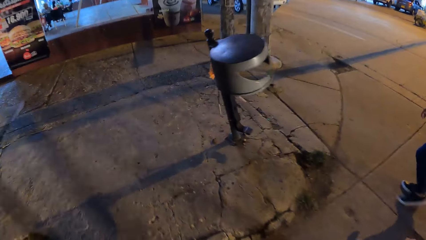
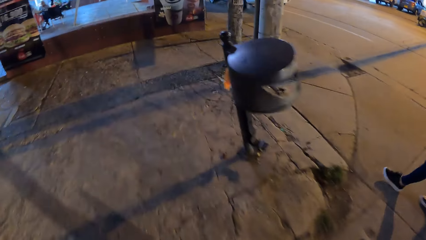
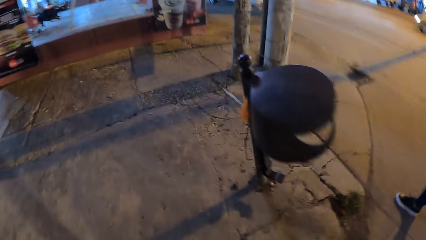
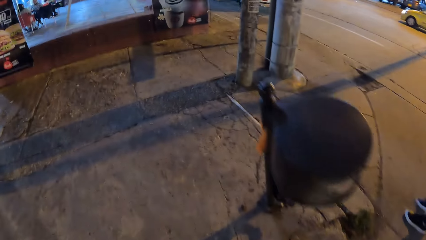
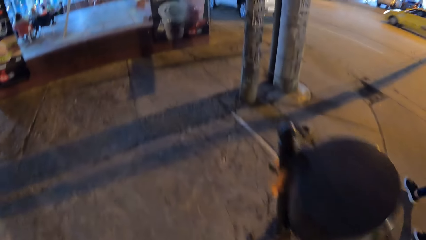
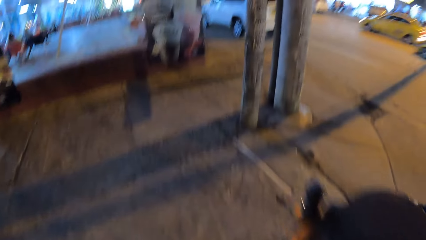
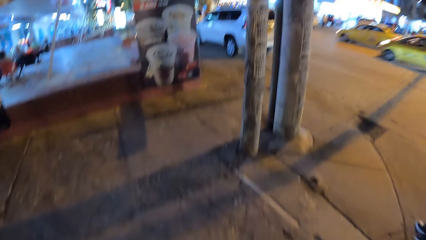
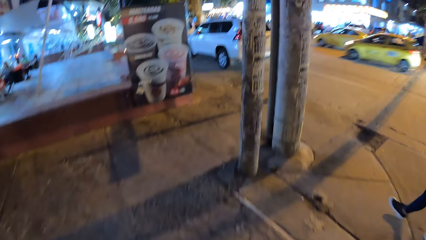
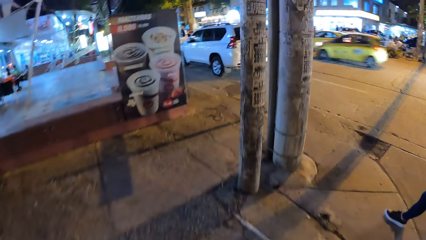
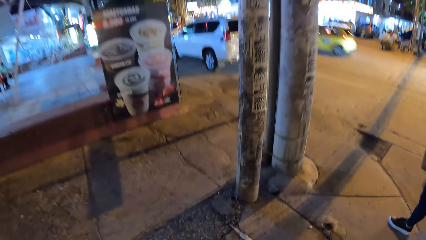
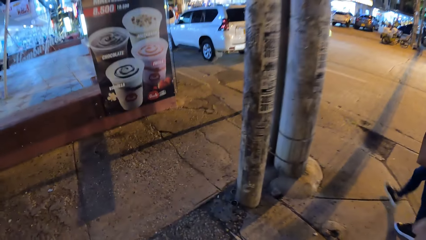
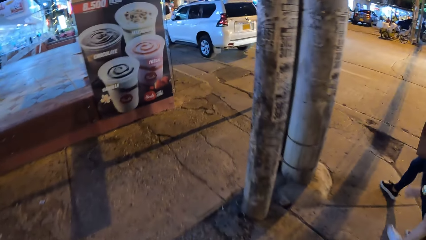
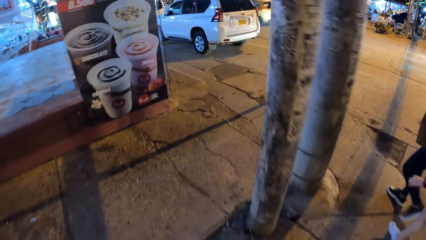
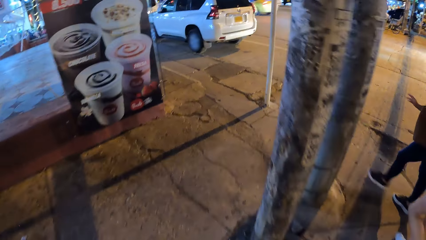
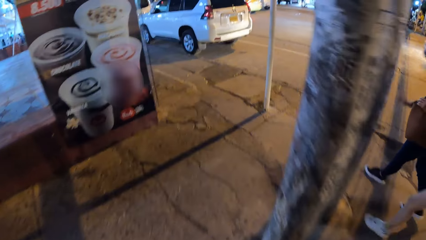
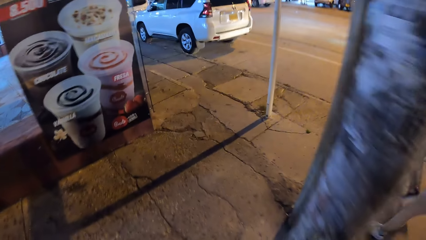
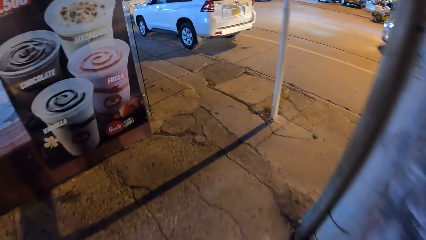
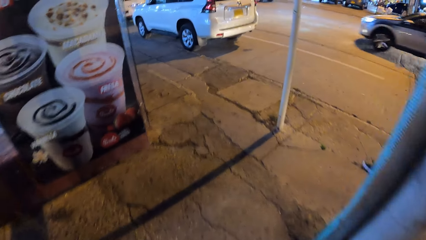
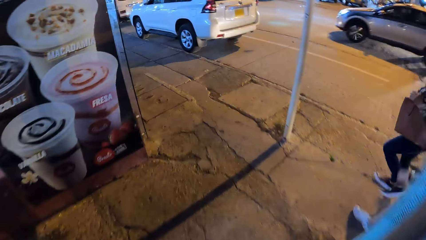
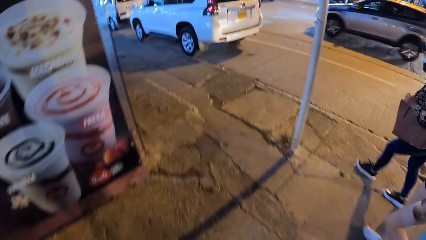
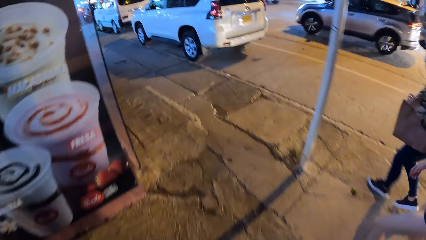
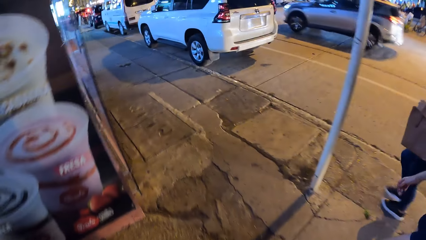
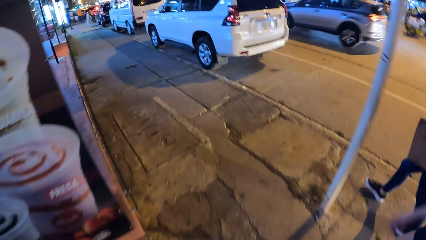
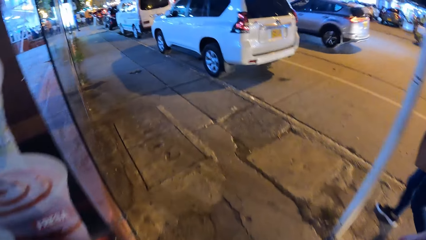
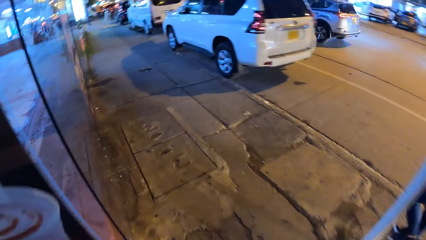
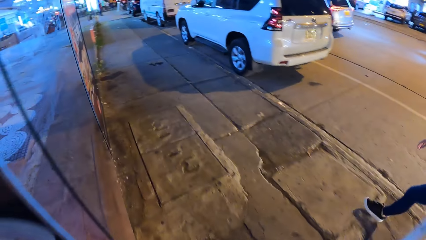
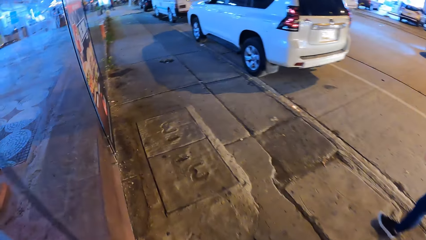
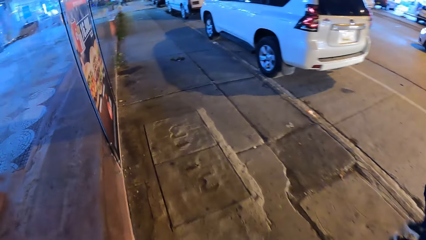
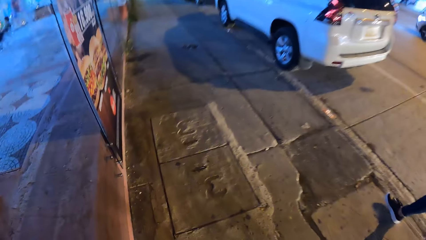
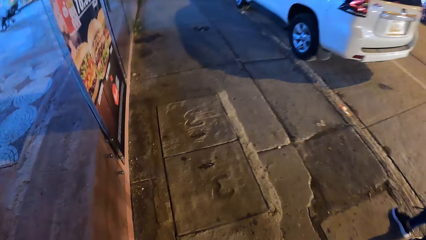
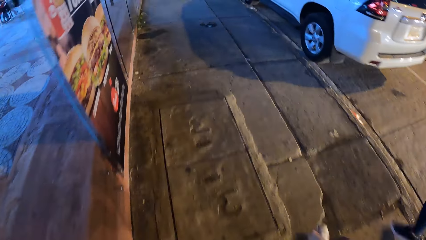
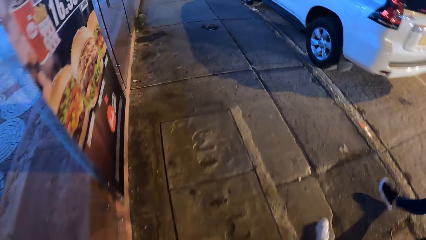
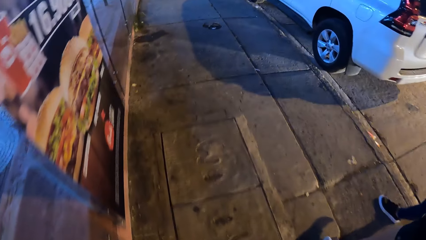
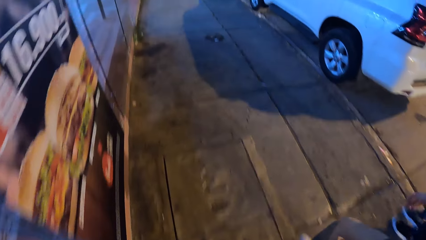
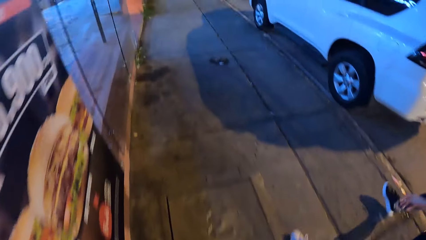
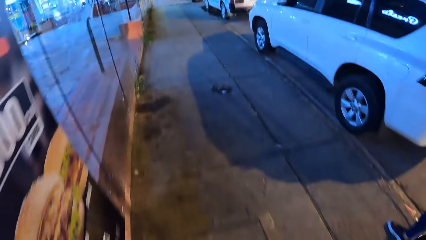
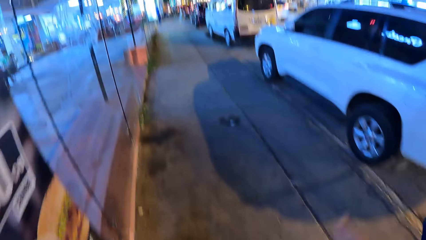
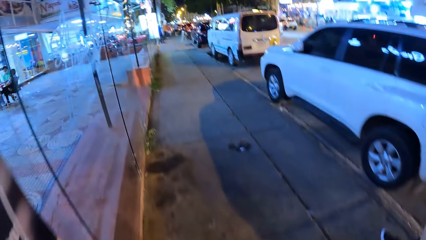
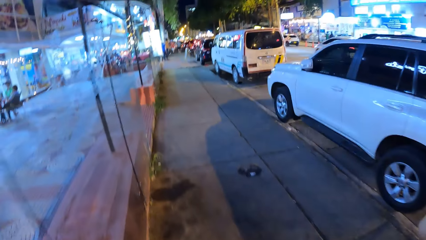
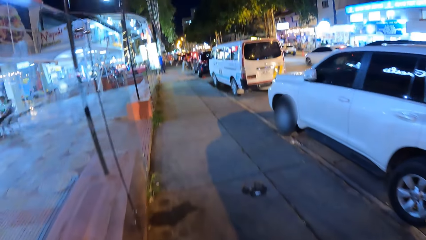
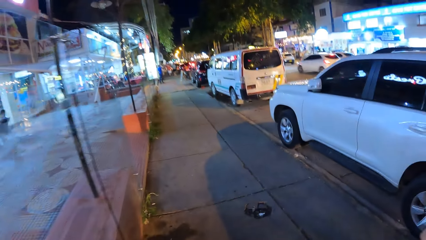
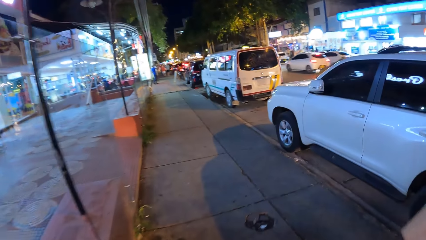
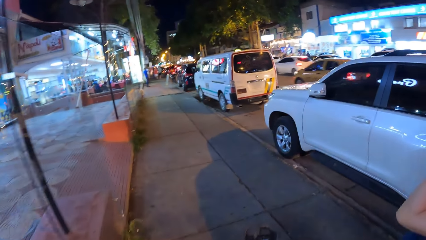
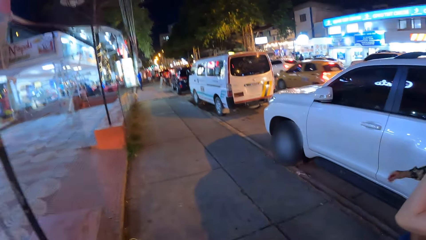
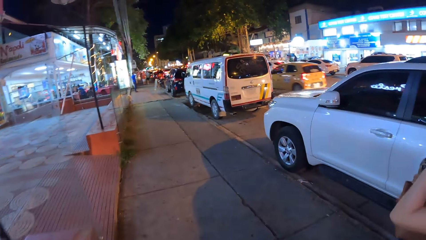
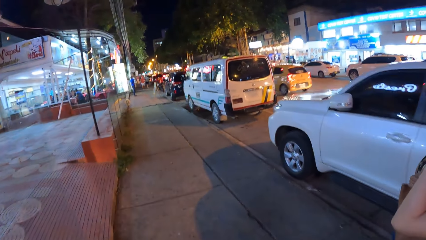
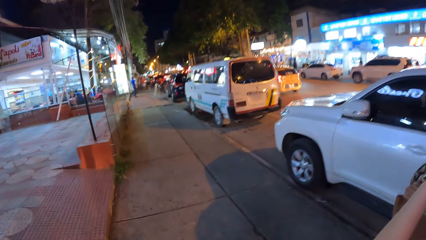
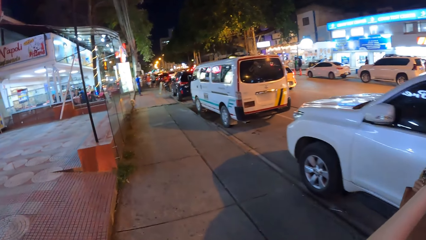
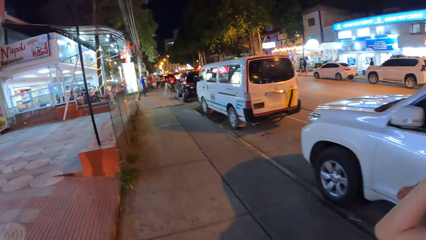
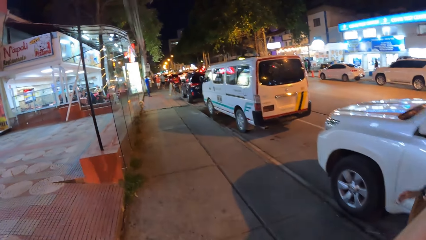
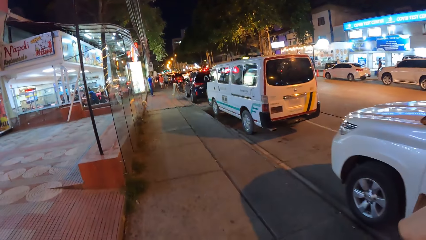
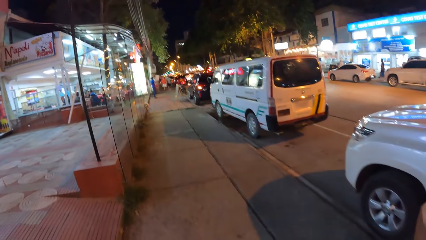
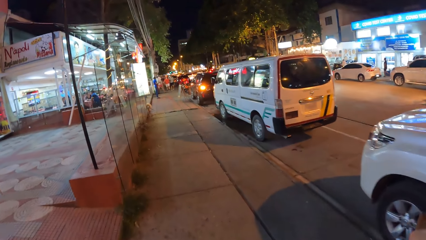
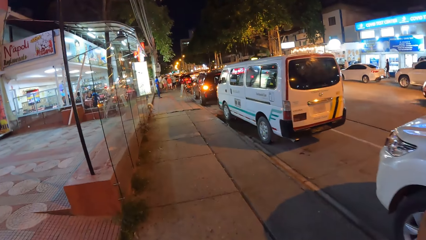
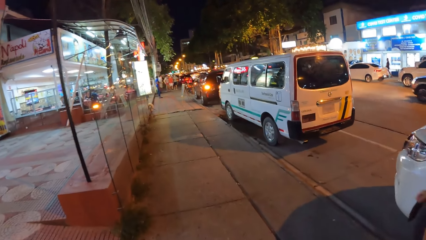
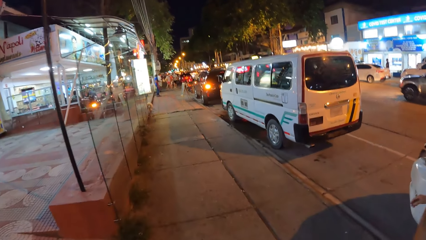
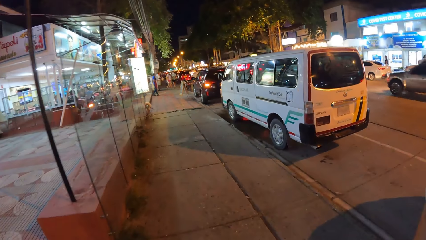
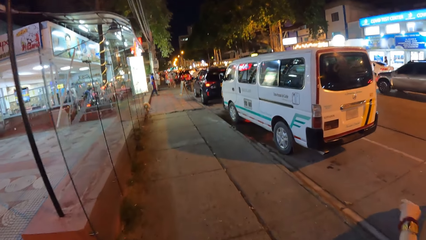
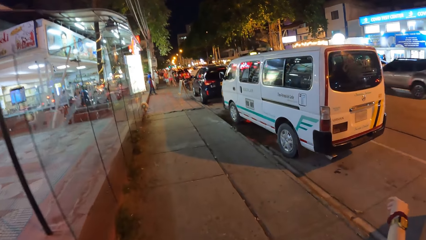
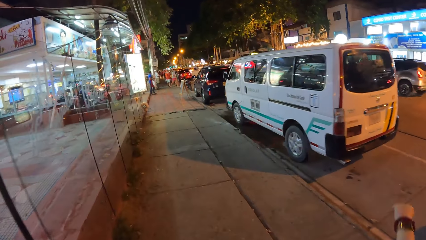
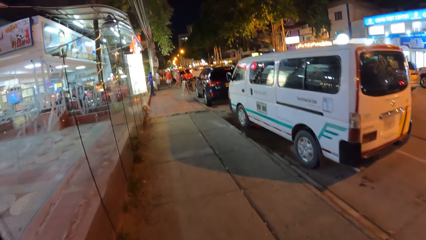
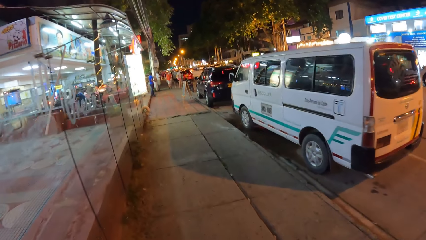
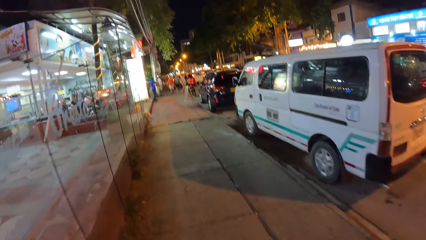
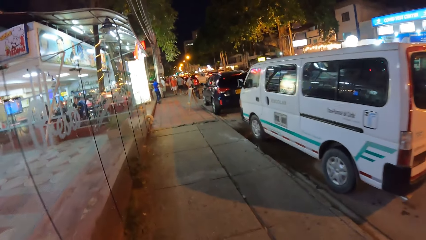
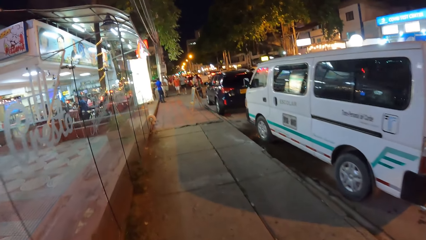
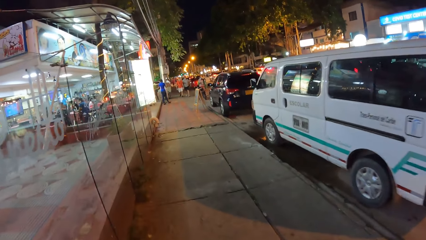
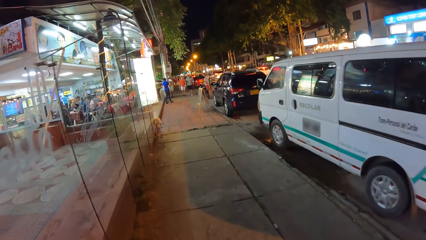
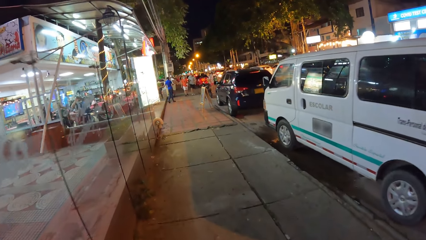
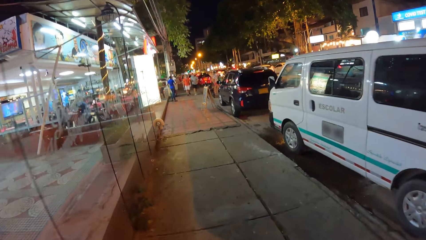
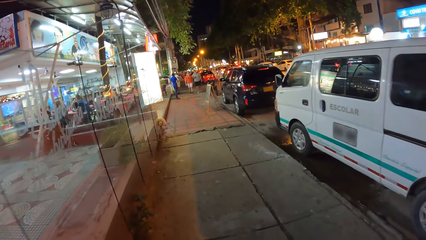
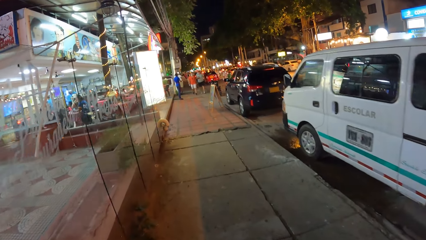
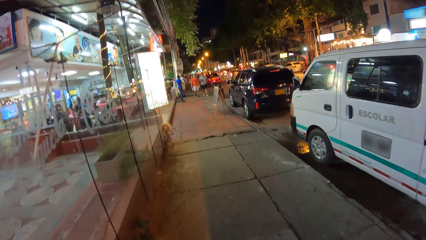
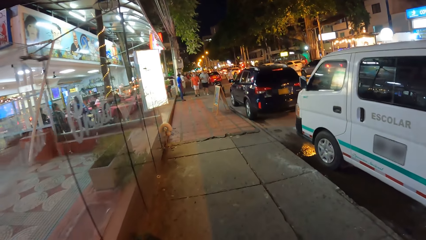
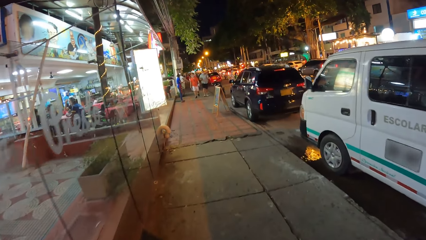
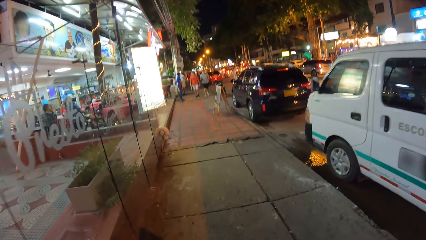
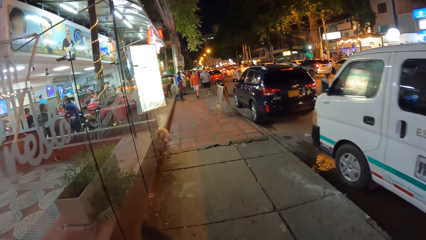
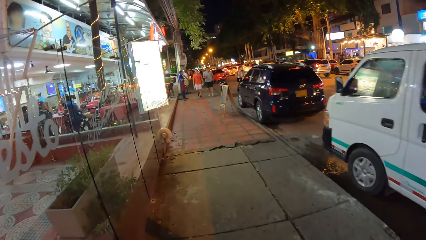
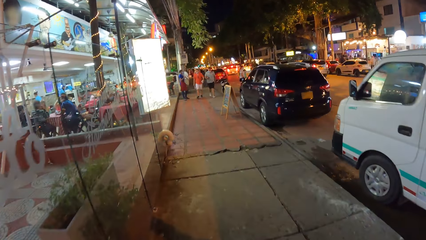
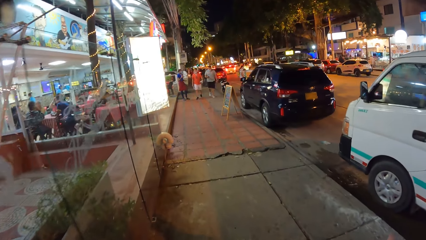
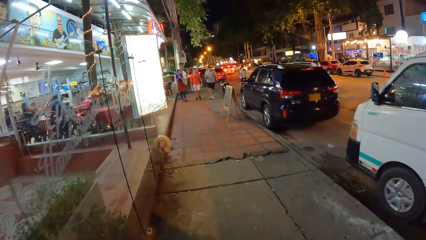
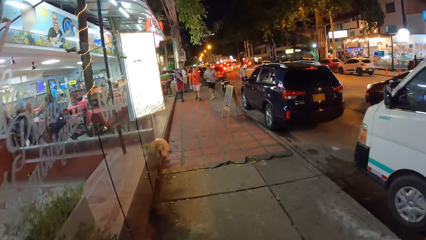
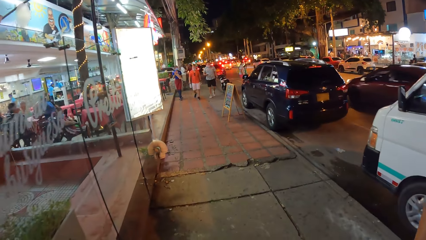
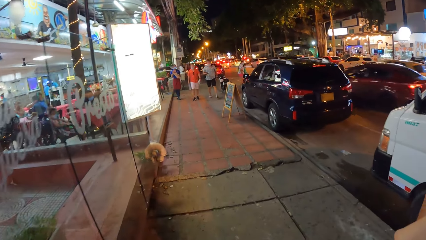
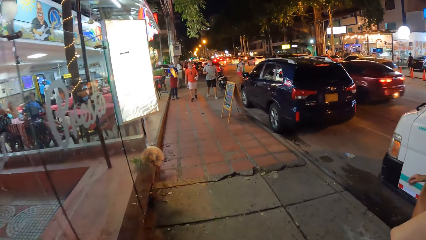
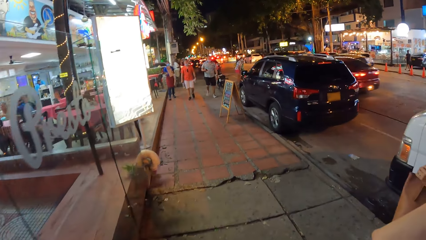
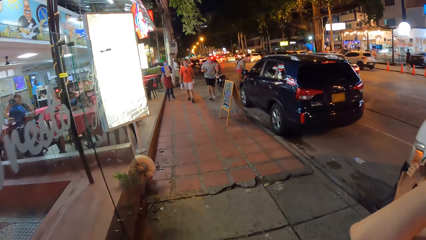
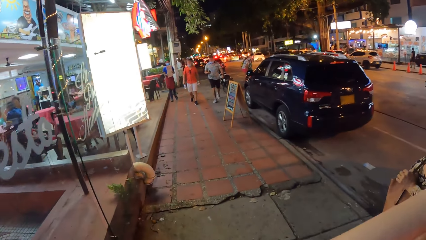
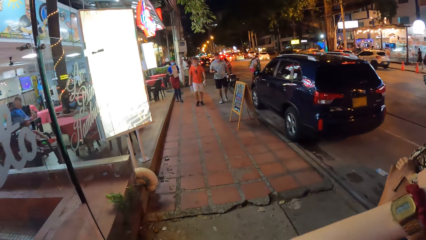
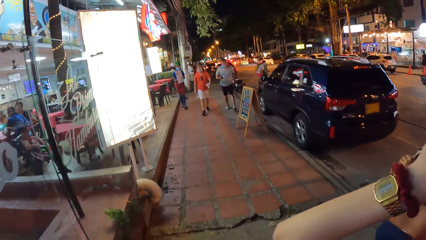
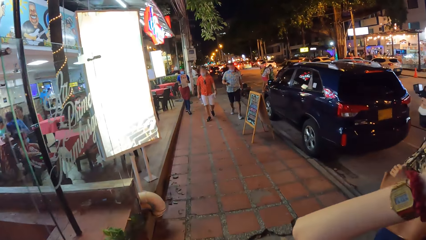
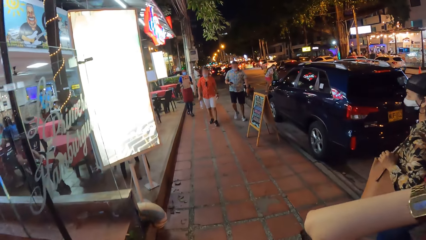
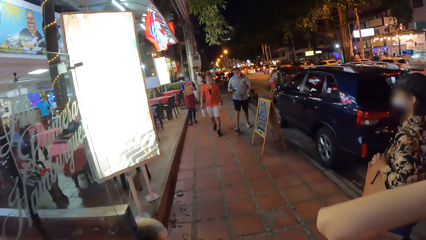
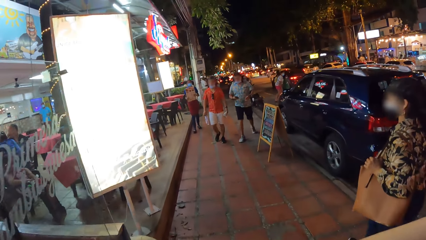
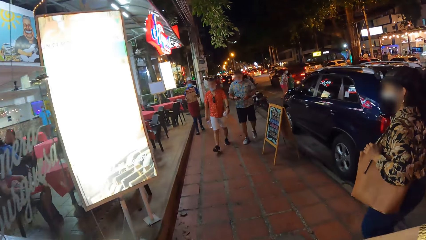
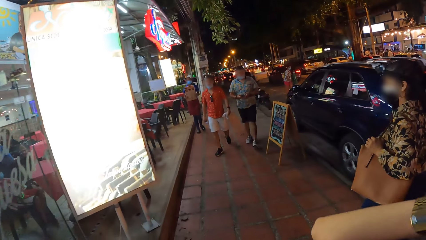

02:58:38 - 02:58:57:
The camera wearer walks on a walkway by the street with a woman and another woman. The first woman touches her face with her left hand, raises her left hand, and touches her hair with her left hand.
